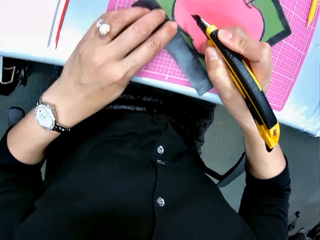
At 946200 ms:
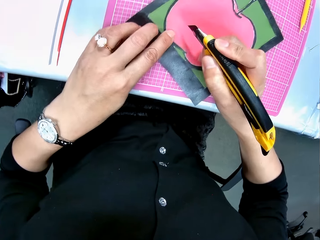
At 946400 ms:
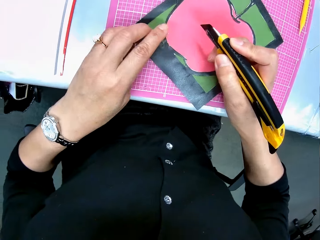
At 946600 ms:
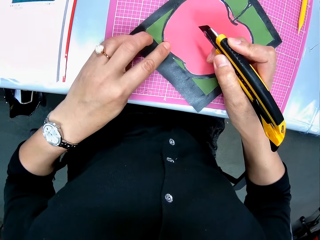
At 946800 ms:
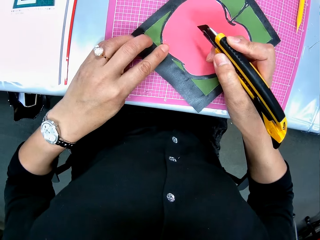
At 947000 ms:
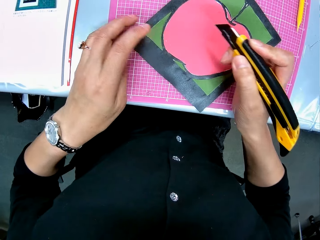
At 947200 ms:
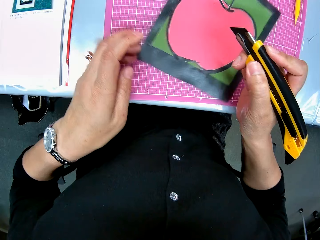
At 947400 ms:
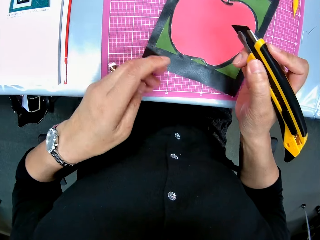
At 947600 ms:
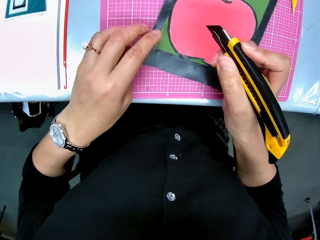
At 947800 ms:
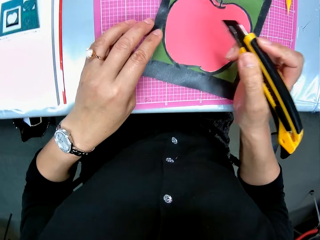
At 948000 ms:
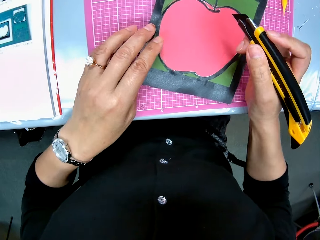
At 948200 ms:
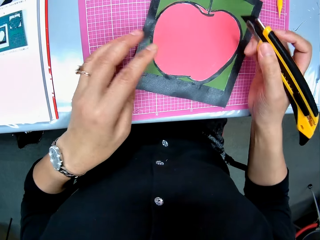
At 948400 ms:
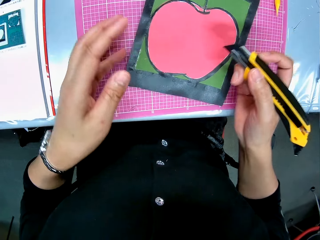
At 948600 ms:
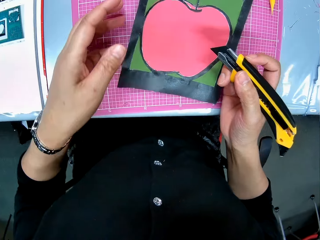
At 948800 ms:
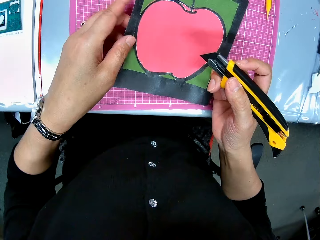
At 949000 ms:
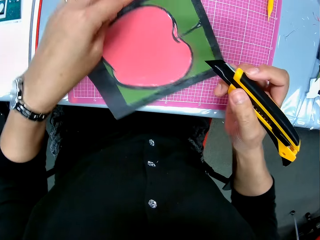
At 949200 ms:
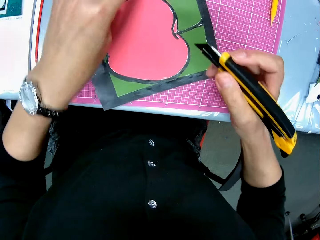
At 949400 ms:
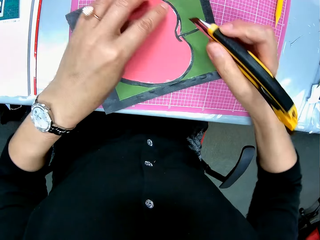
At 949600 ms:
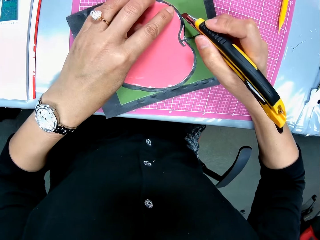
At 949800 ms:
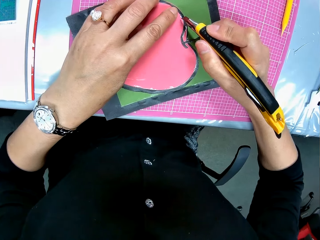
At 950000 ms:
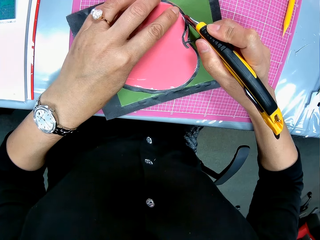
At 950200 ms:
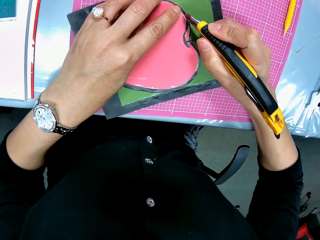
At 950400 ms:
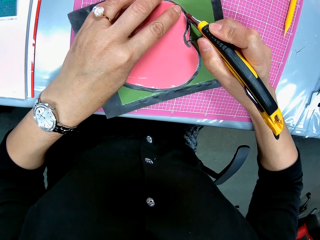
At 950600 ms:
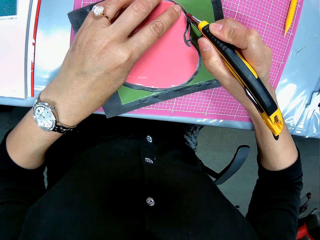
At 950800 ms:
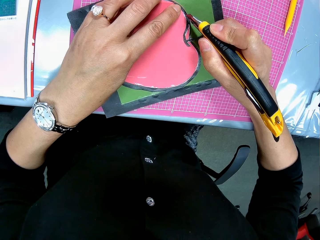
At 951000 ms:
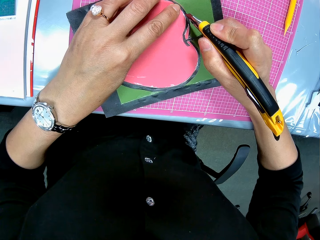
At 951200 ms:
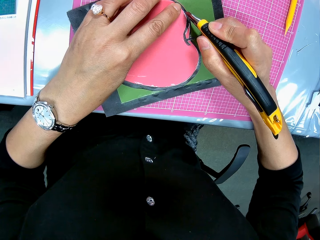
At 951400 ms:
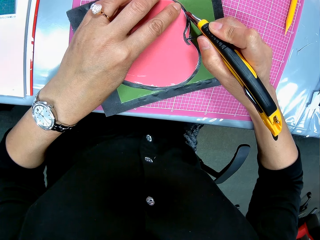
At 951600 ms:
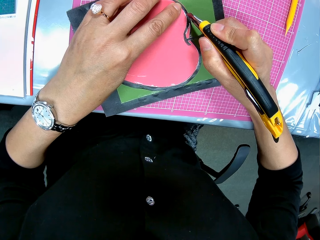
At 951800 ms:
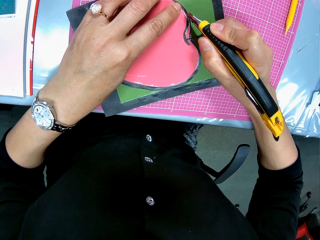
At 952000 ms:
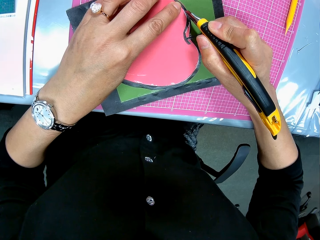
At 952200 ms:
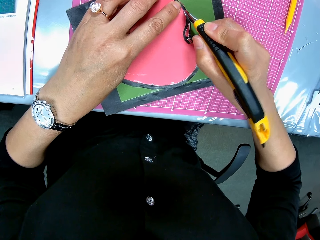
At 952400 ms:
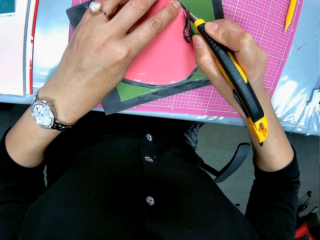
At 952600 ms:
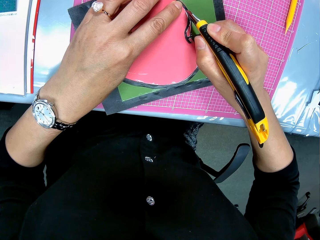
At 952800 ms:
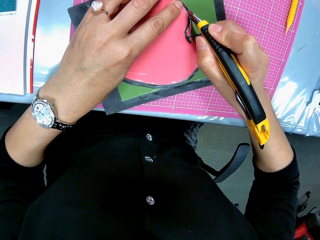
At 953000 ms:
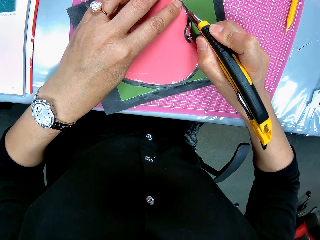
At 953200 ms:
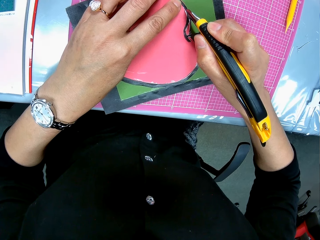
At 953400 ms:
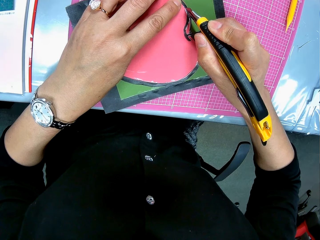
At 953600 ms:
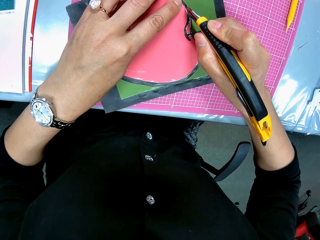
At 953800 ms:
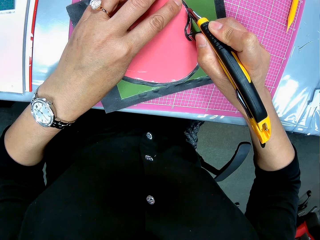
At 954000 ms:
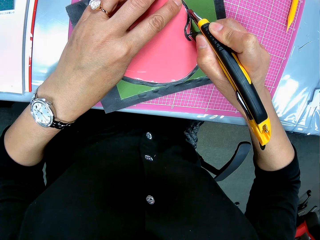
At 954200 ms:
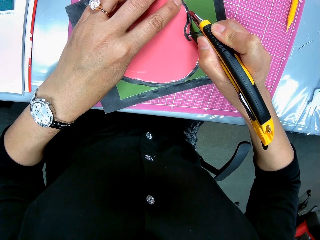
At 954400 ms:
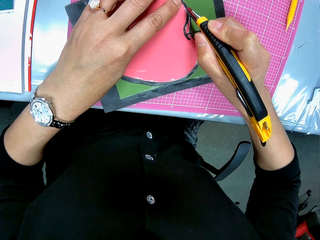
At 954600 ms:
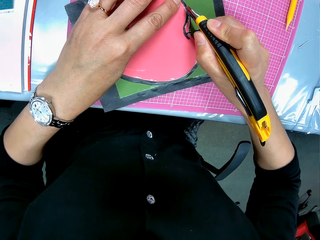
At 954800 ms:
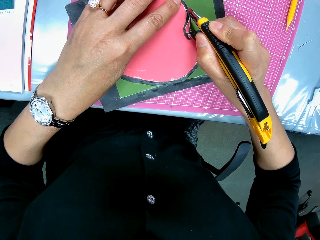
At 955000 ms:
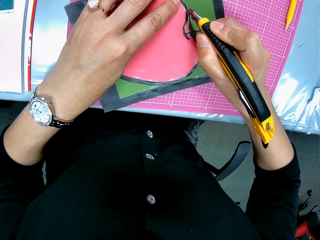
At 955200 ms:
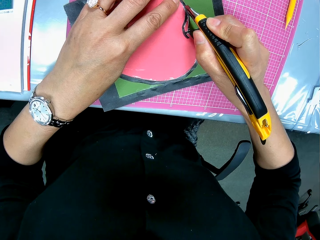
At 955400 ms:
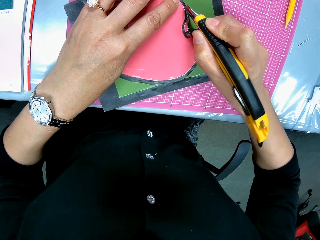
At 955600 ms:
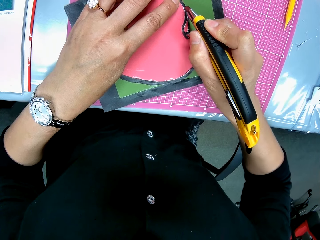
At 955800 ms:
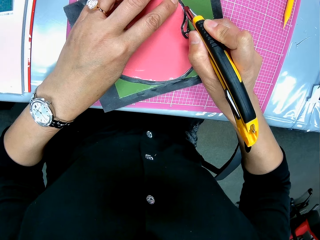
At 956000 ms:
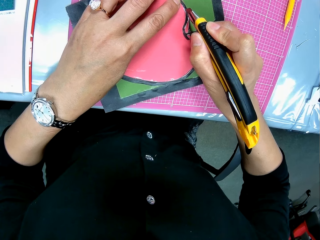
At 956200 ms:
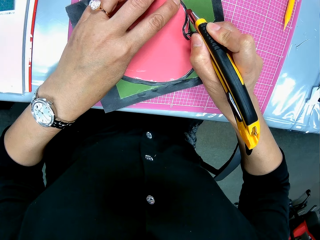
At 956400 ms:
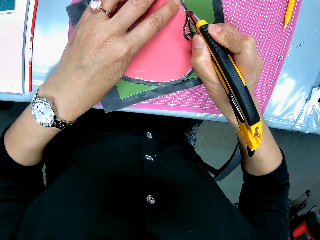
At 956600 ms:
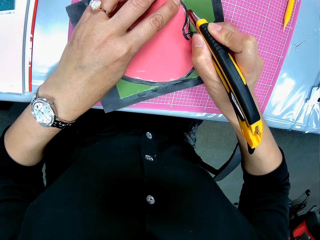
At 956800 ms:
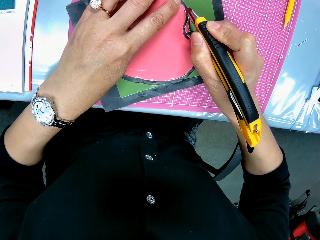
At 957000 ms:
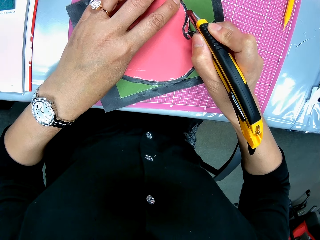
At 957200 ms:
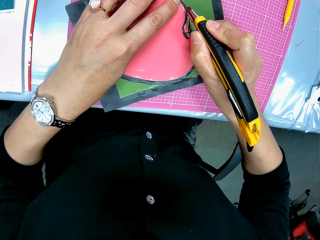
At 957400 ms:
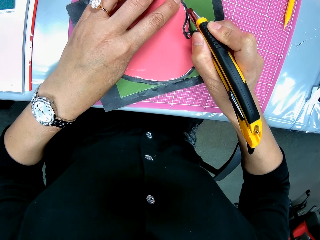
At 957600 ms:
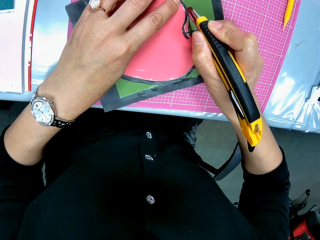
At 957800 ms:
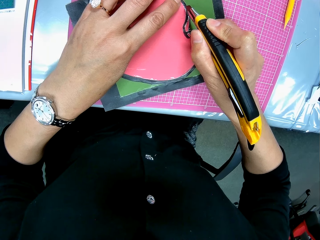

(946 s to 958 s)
The camera wearer shifts the cardboard. They turn the paper model. They continue to cut out excesses on the cardboard.

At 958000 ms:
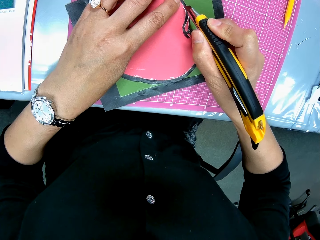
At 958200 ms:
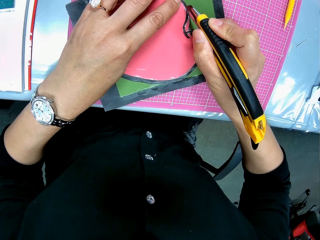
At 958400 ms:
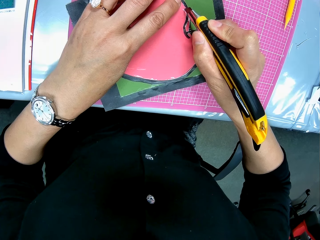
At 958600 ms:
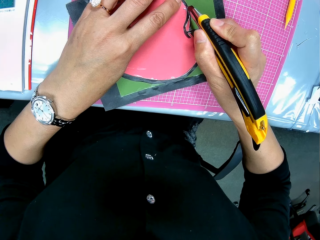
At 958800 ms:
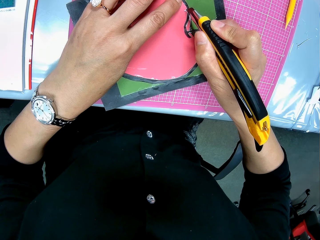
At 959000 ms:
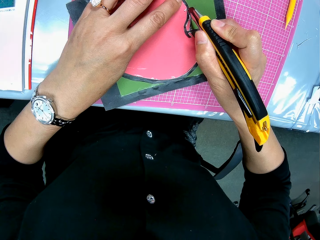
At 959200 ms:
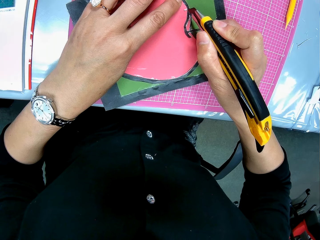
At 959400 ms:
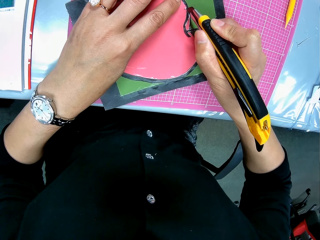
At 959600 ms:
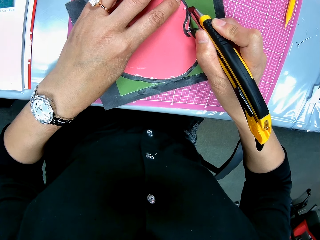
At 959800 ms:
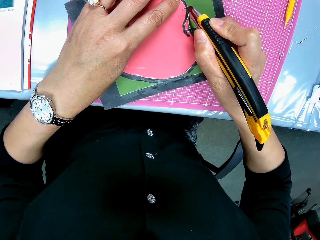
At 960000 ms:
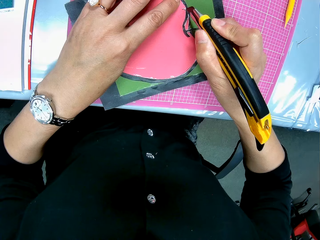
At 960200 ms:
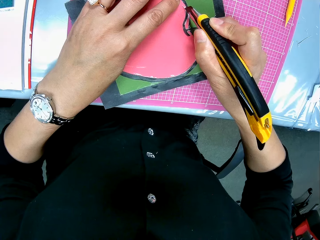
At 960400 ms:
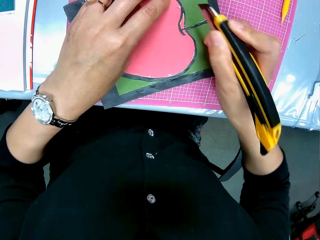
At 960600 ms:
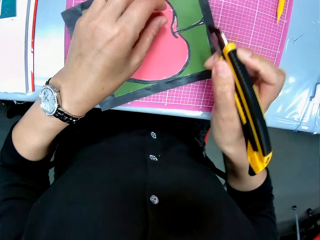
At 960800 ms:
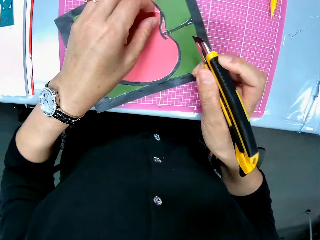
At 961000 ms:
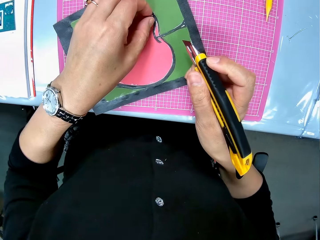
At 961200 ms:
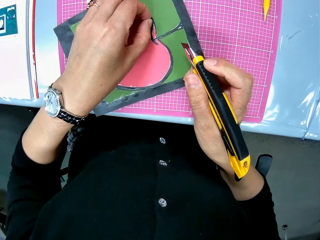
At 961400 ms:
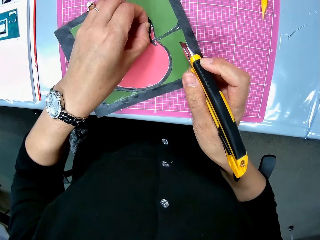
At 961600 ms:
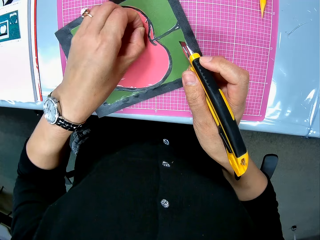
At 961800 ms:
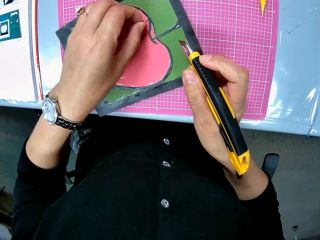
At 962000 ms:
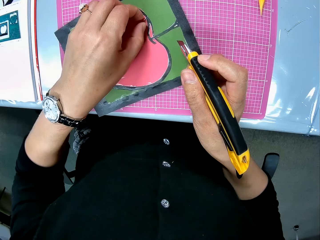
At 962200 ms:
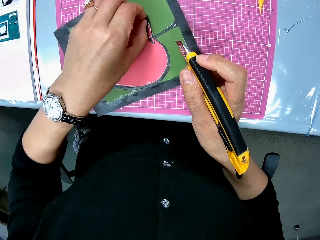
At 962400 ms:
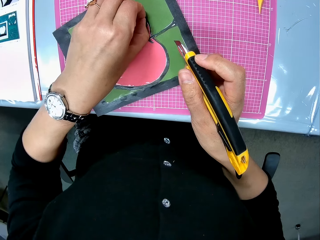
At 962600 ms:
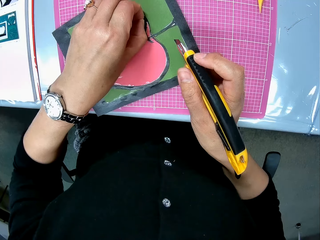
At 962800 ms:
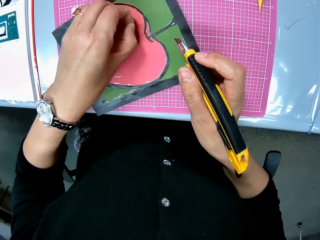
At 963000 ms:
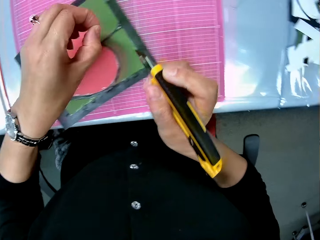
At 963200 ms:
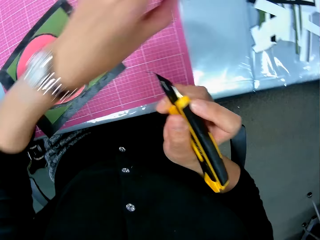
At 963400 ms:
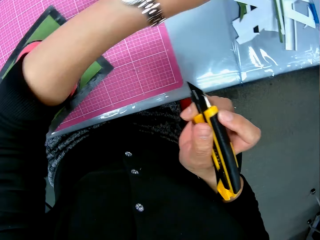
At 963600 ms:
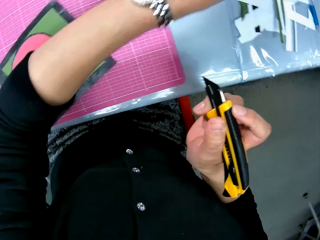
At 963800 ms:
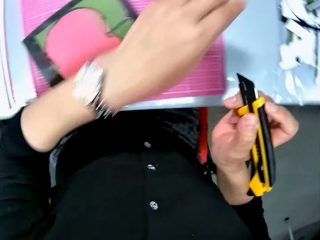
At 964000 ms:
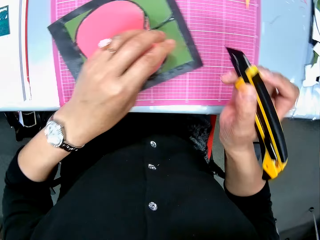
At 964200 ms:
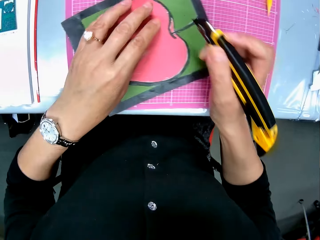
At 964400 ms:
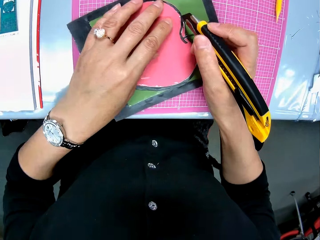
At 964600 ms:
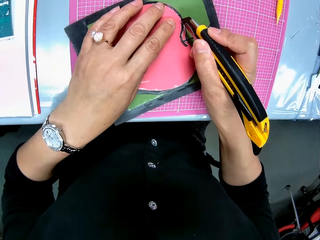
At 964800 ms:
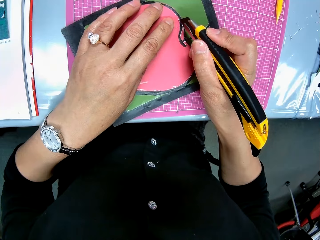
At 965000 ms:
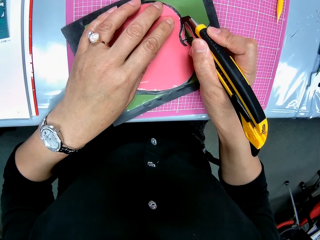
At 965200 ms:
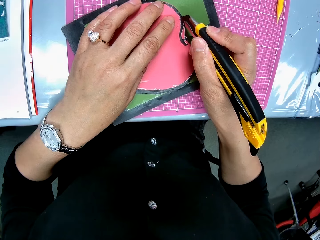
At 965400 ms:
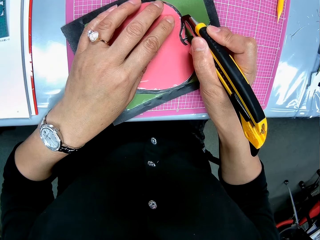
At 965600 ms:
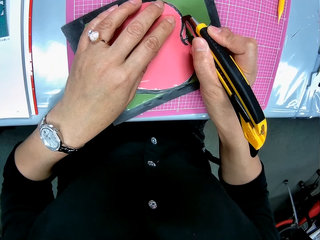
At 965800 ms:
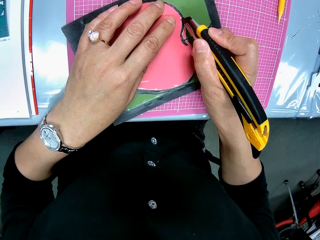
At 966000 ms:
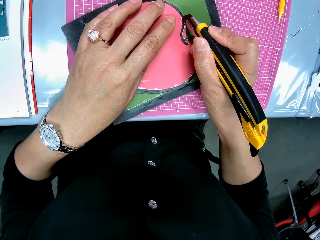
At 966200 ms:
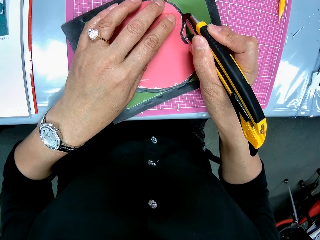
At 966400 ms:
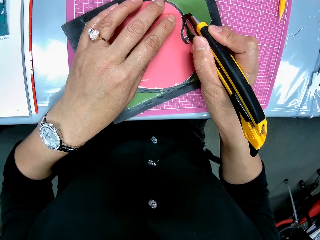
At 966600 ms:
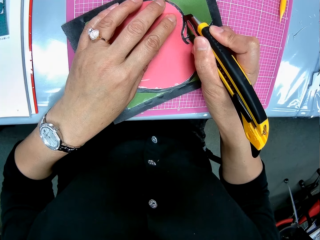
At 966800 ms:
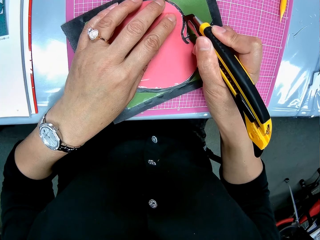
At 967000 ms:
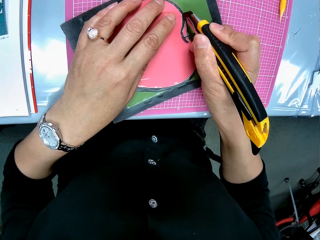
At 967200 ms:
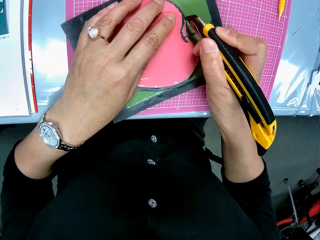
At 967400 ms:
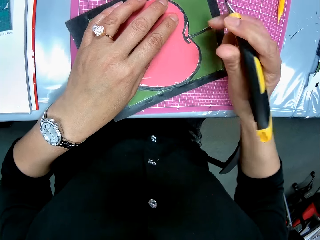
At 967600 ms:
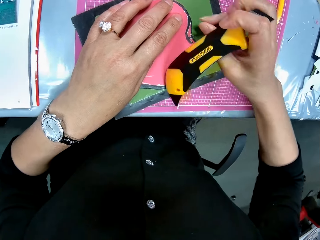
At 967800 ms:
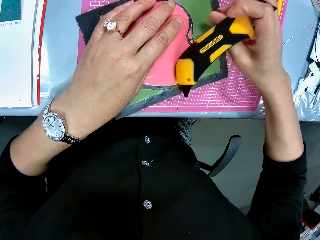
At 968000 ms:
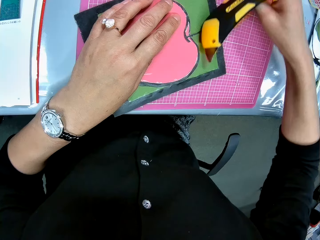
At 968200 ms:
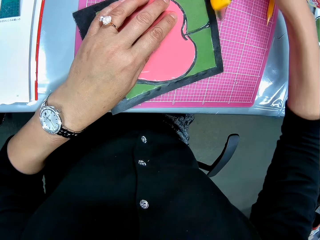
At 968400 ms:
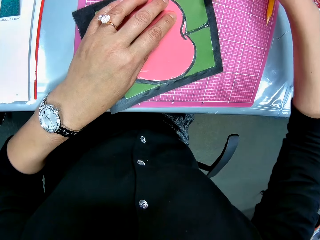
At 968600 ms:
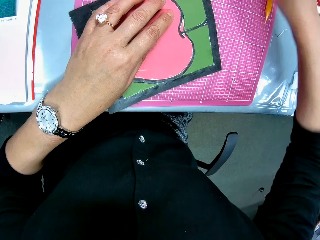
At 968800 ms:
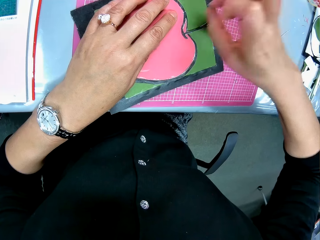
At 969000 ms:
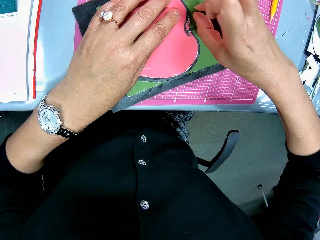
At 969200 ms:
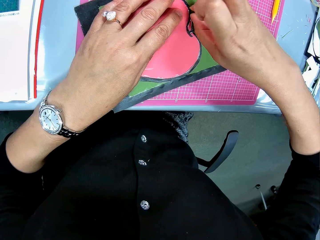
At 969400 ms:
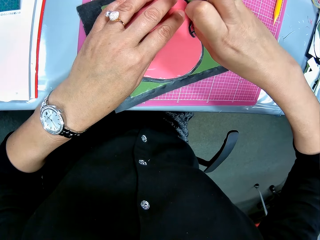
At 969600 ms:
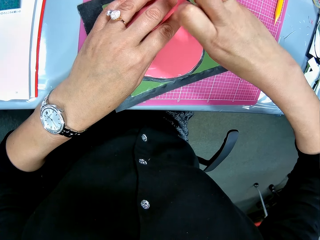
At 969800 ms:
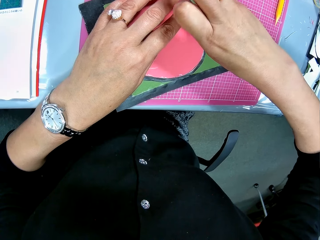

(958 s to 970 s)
The camera wearer removes excesses on the cardboard. They continue to cut out excesses on the cardboard. They drop the cutter. They remove excesses on the cardboard.
